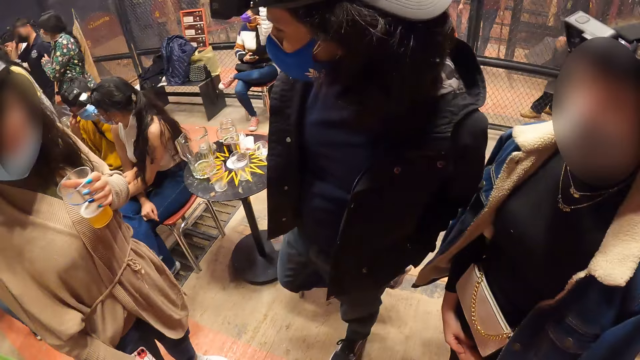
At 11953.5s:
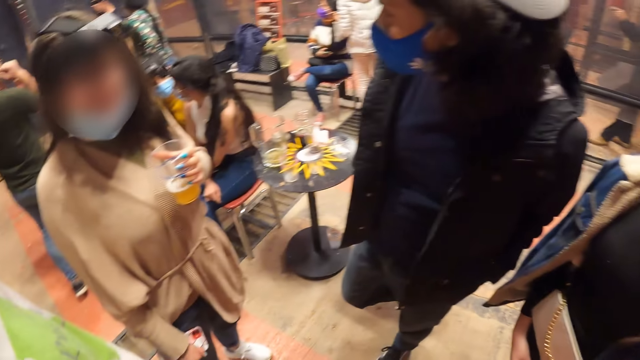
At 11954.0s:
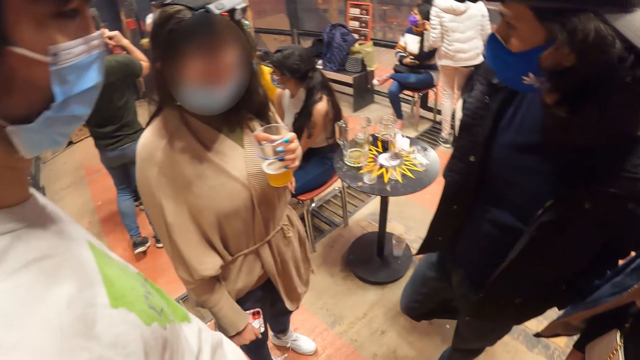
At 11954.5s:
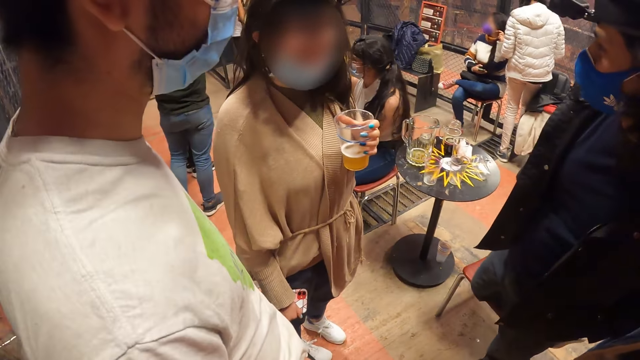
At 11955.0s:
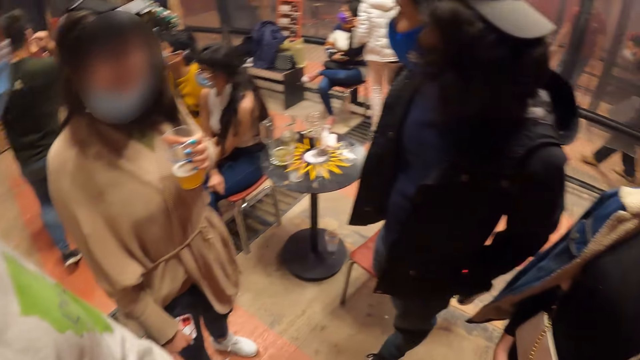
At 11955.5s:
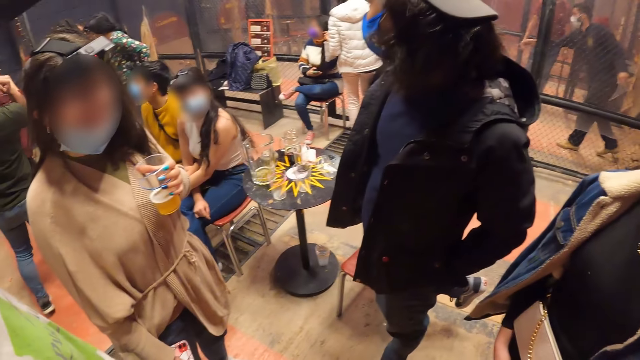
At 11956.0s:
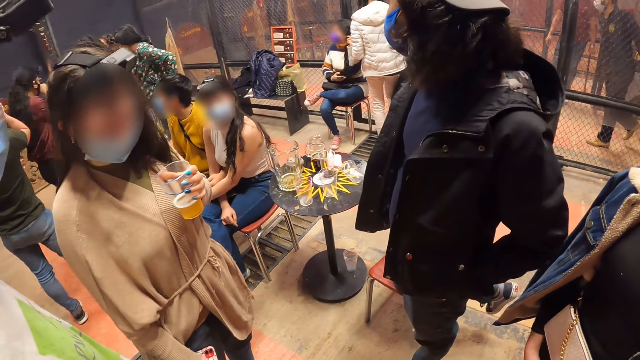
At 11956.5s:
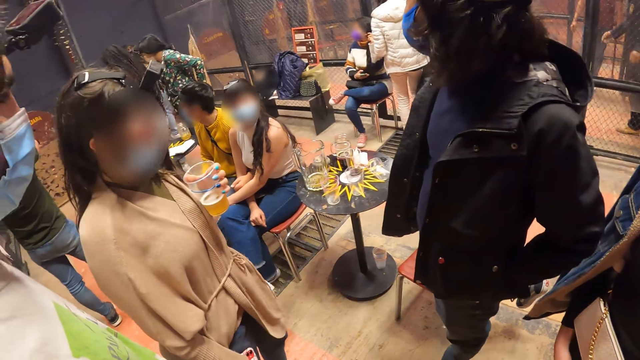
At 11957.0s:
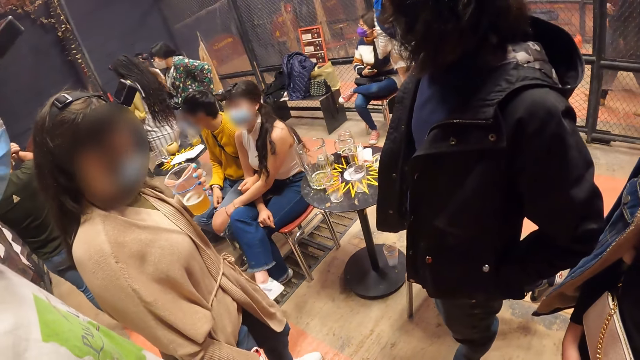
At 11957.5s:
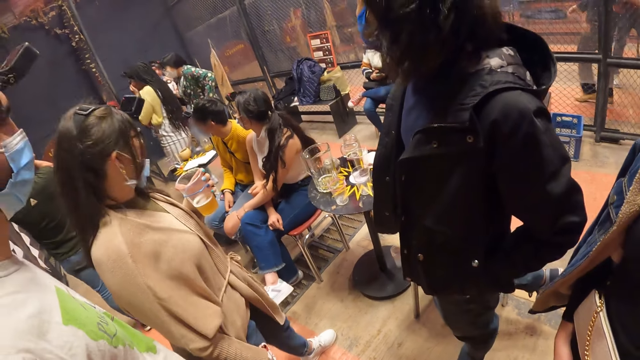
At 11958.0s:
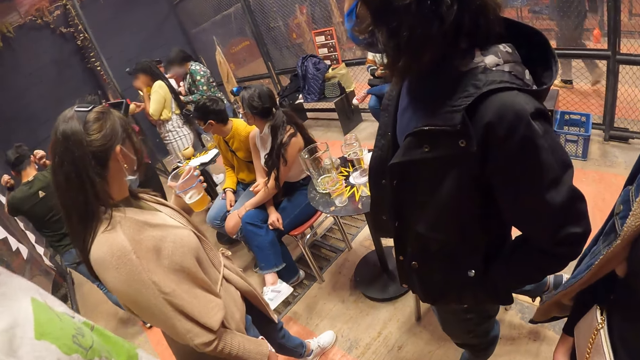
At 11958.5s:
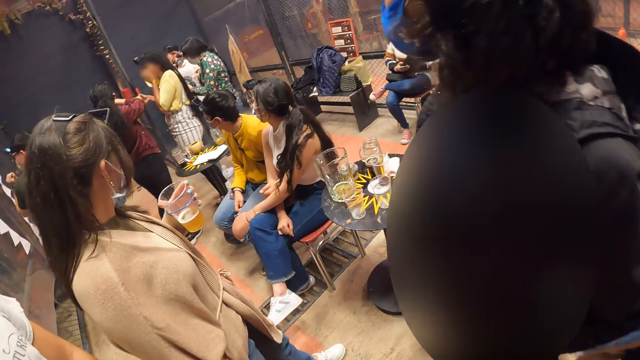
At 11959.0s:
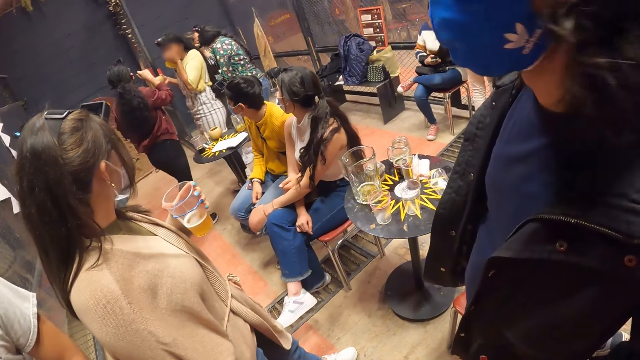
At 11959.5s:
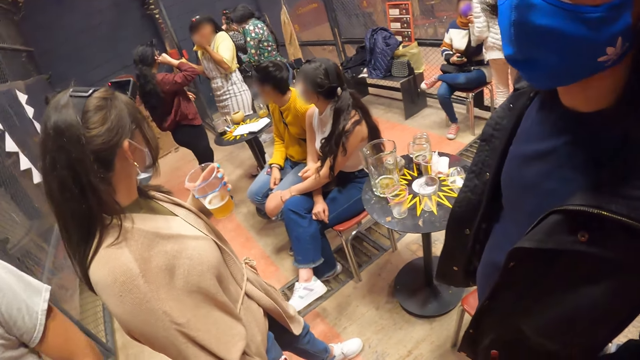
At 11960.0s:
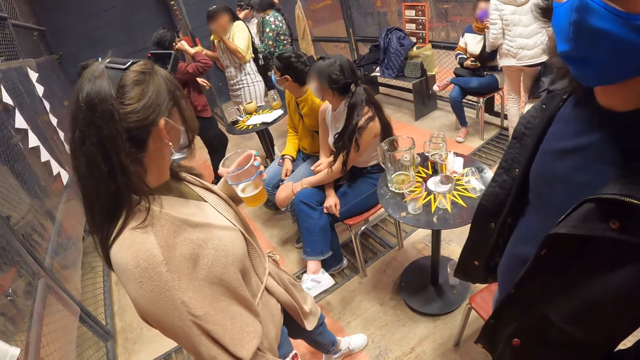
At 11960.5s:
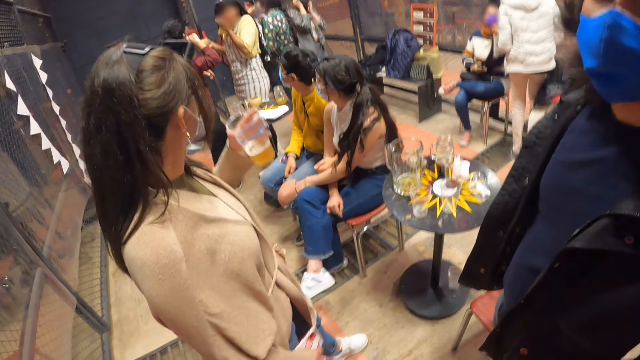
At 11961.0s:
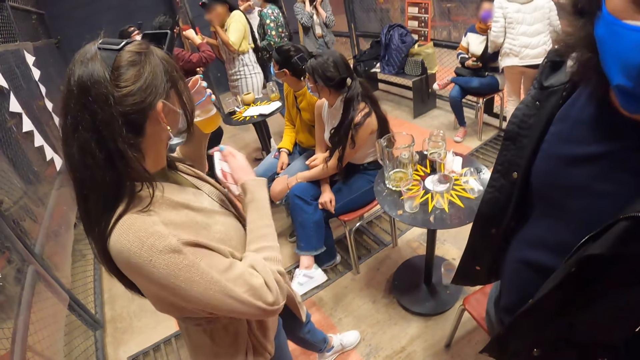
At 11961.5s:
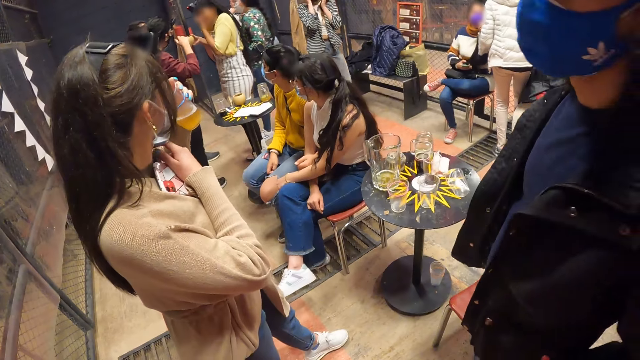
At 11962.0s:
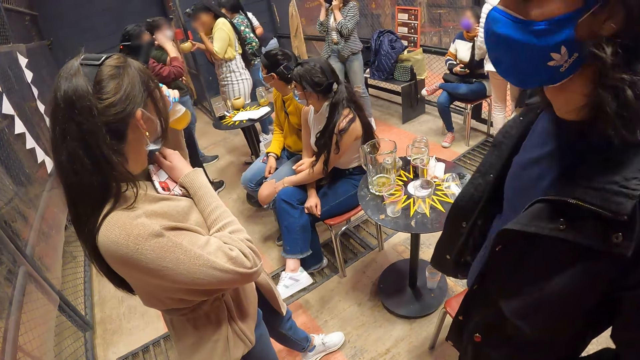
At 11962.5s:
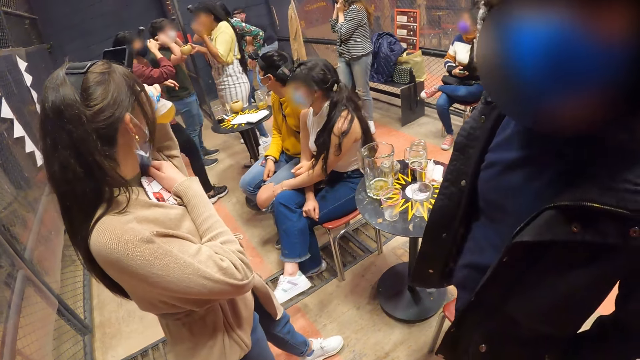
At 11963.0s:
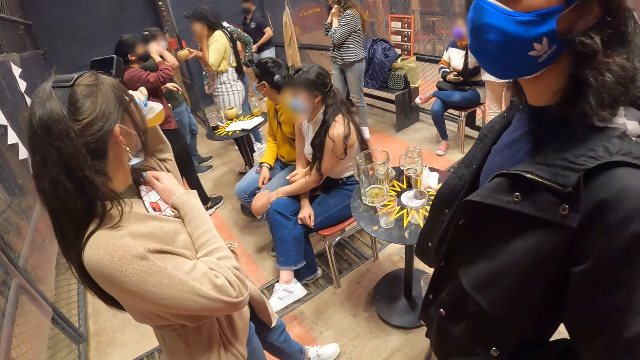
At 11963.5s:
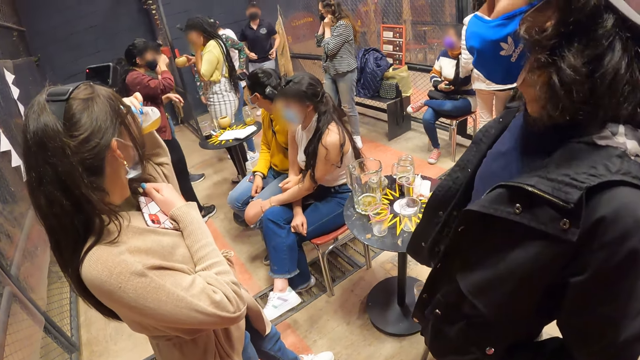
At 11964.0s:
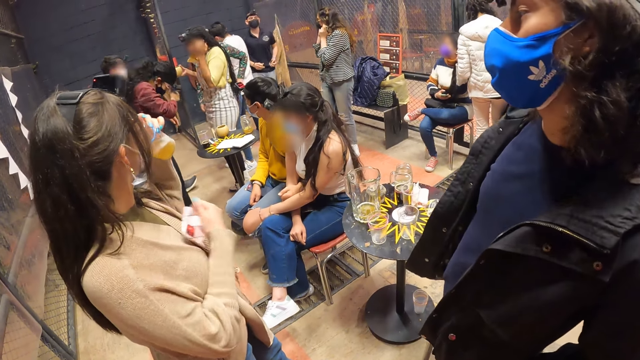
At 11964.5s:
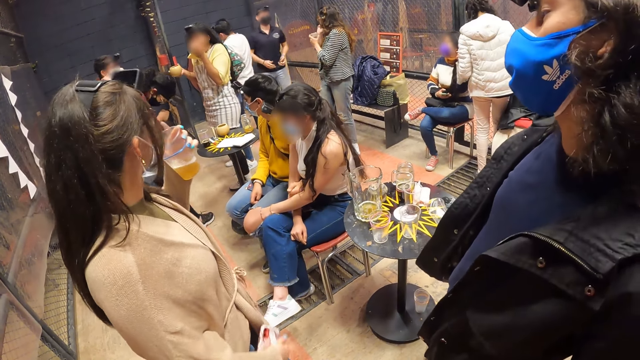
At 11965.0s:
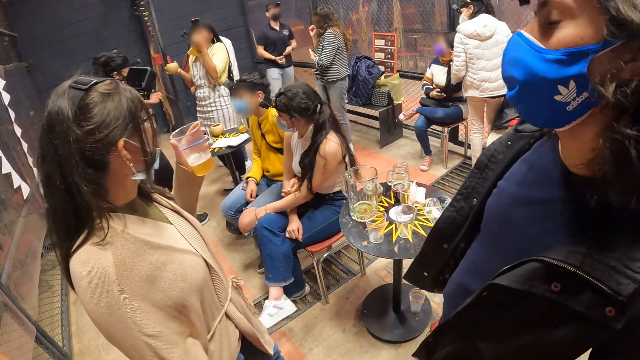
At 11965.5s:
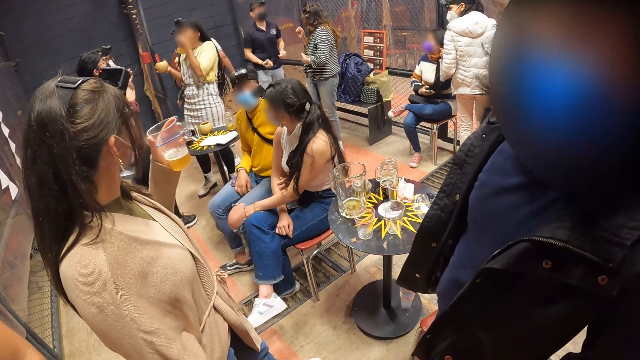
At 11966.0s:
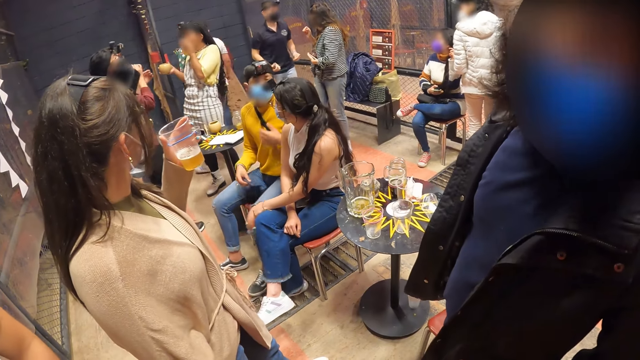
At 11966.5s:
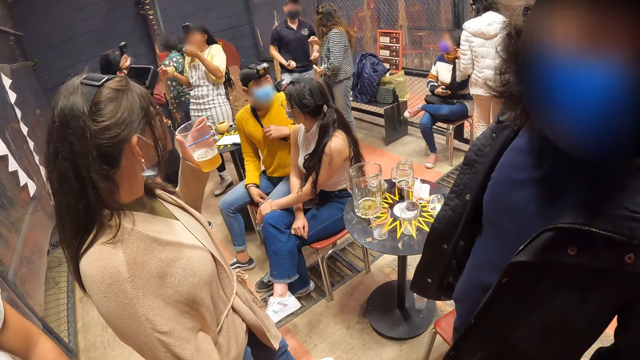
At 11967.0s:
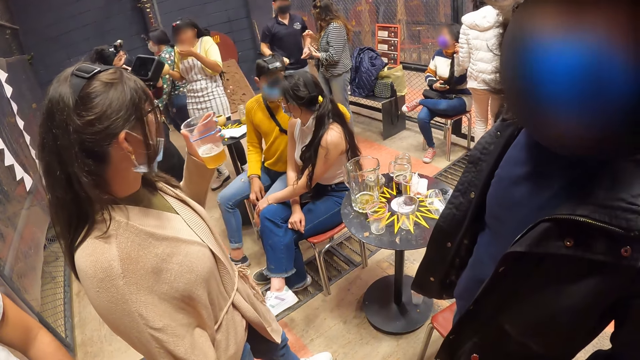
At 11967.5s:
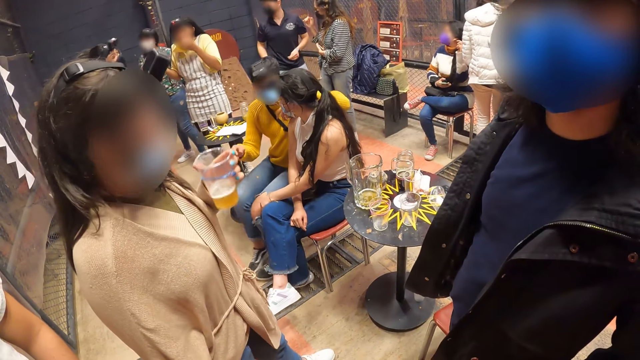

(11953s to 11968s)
A woman adjusts a facemask on her face with her right hand. The woman drinks something. The woman holds the cup.

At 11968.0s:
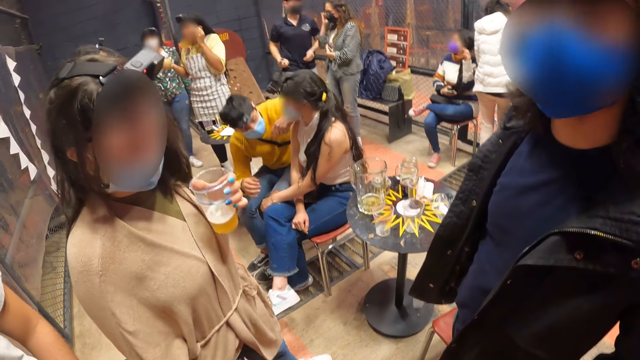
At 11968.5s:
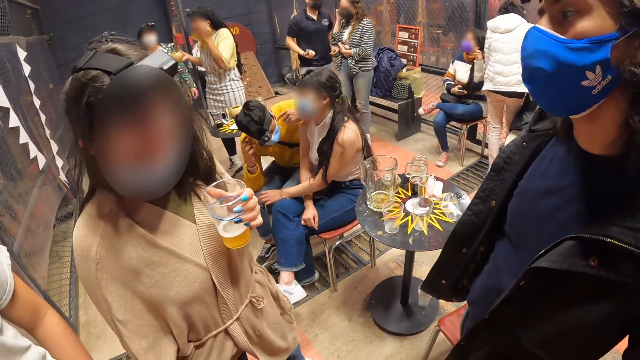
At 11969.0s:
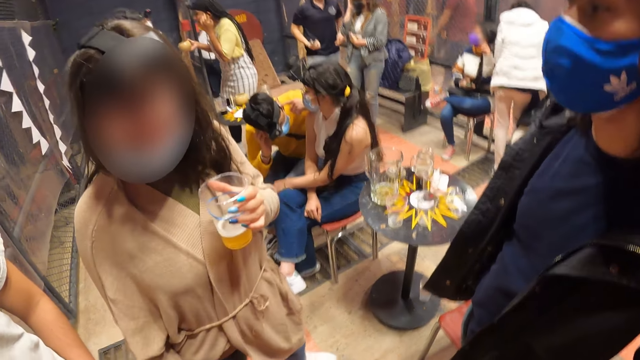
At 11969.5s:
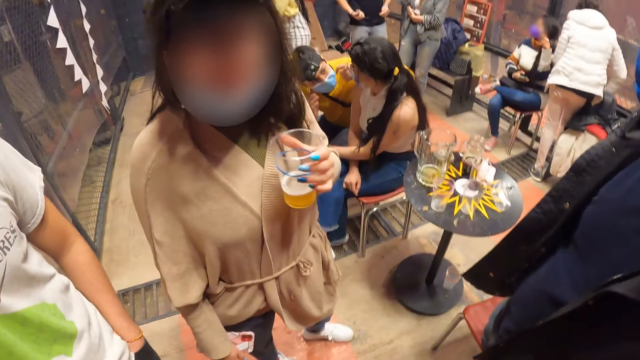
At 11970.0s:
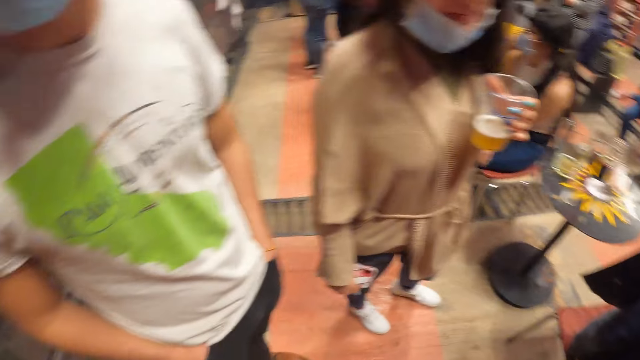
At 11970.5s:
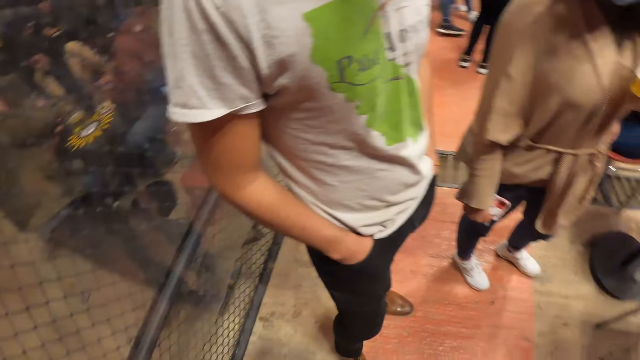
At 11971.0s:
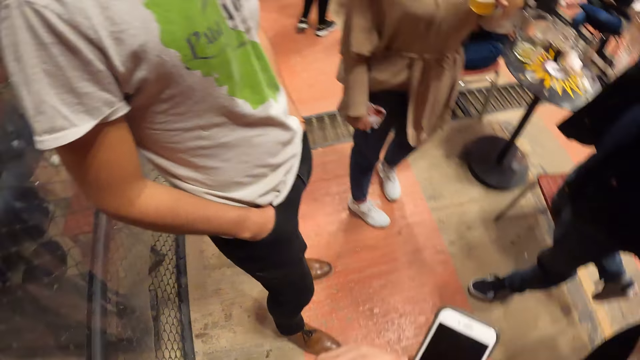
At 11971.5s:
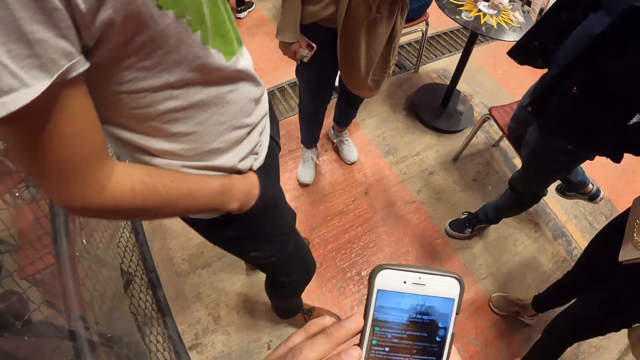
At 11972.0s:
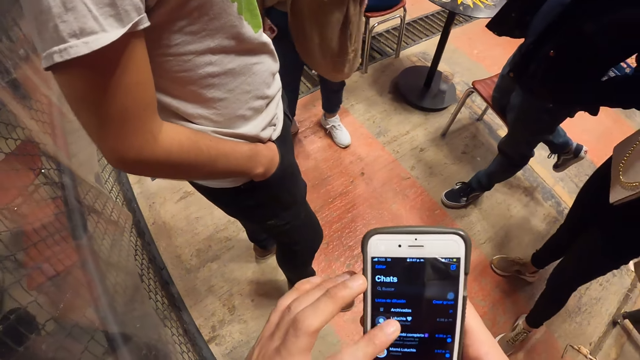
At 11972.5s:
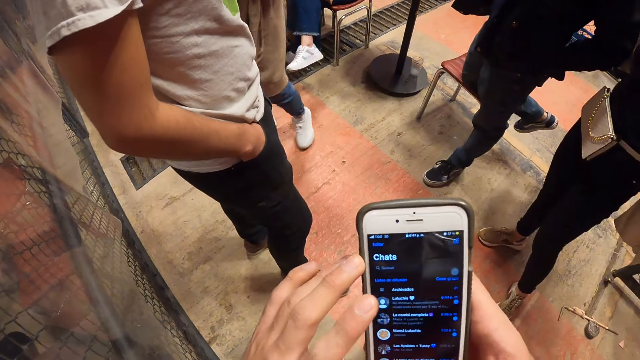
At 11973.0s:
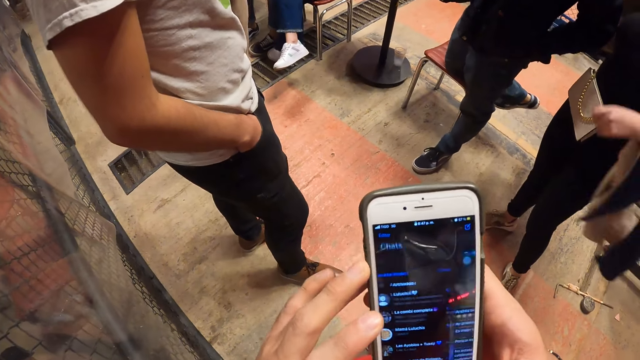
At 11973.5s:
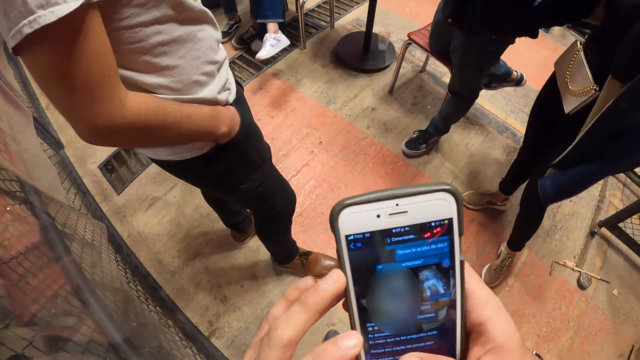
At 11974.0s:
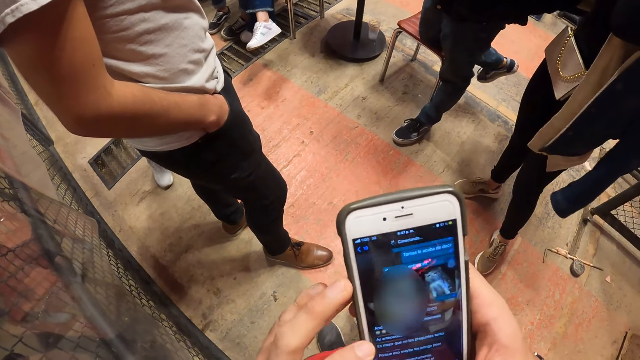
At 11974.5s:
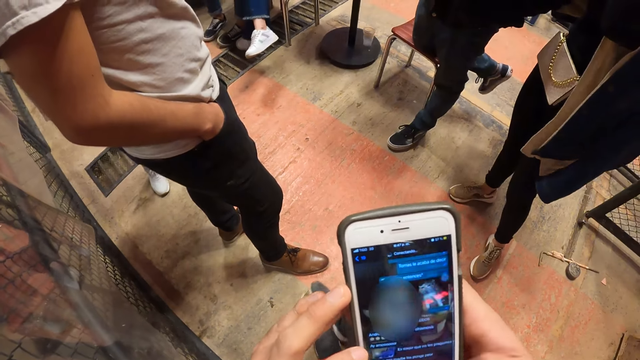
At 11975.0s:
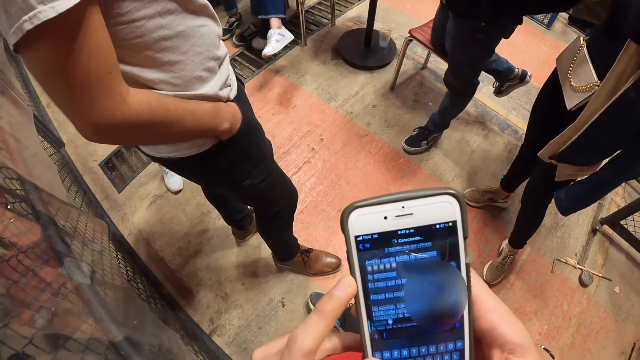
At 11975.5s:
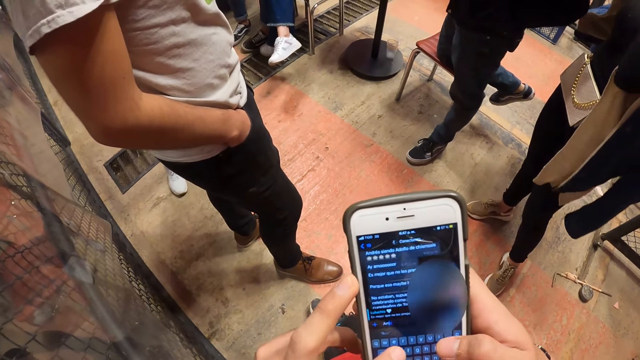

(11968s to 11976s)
The camera wearer operates the phone in his right hand with both hands. He holds the phone. A woman adjusts a camera on her head with her left hand.
